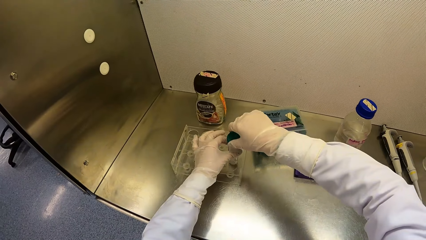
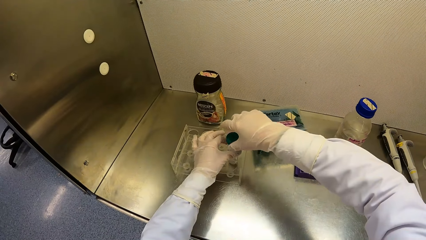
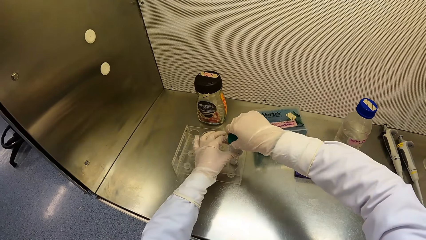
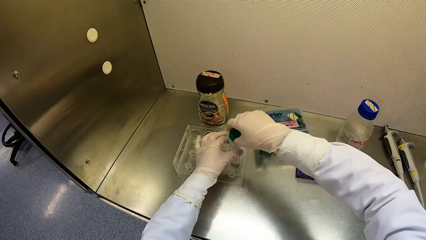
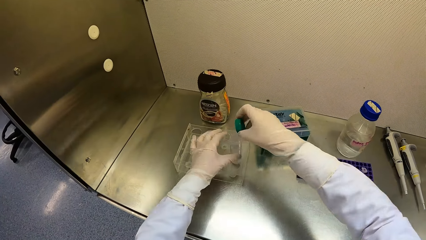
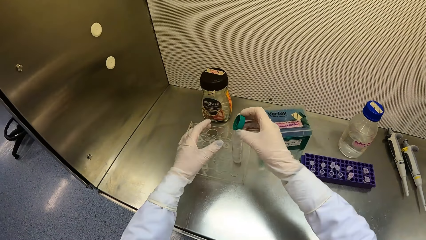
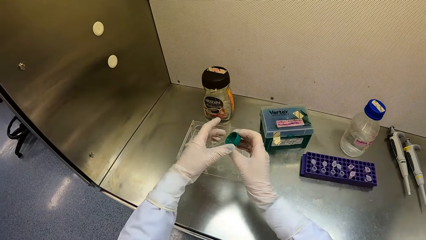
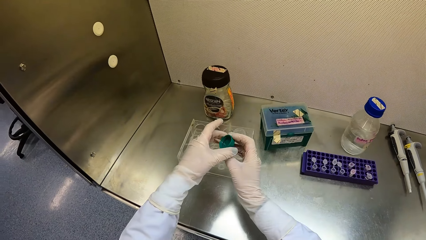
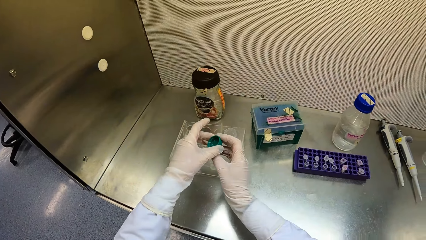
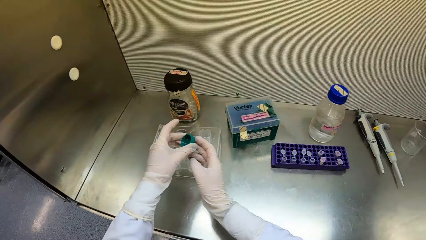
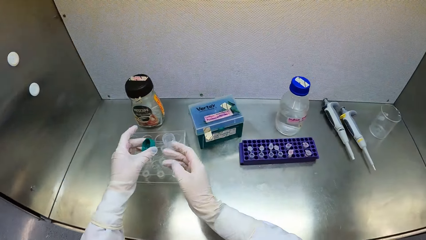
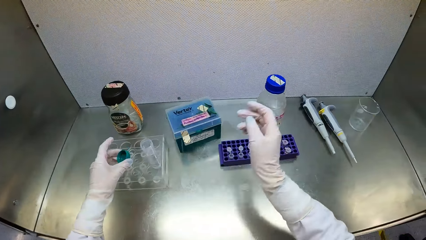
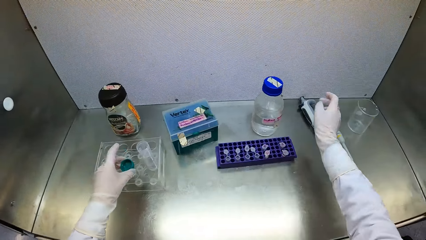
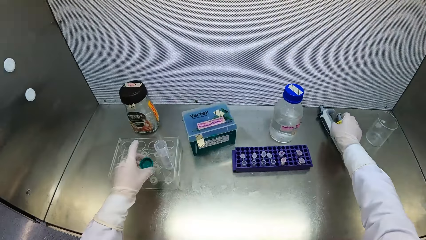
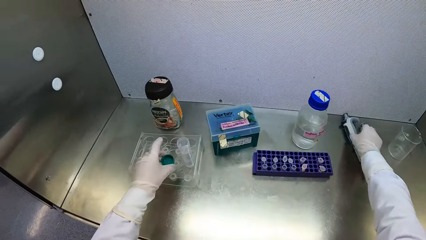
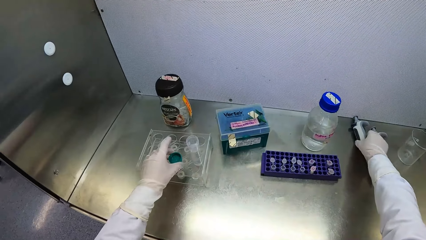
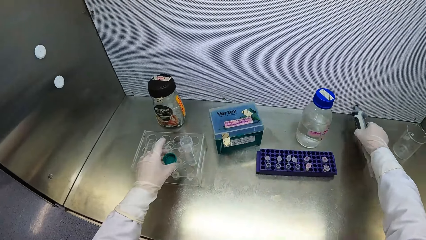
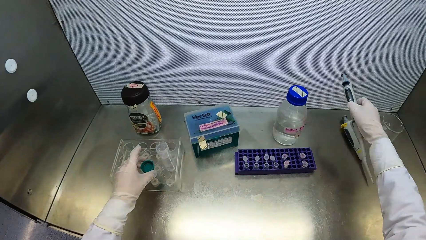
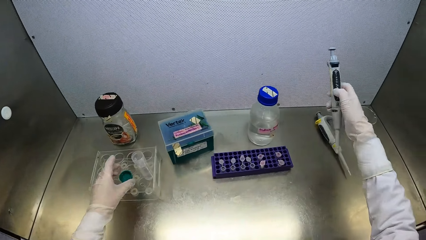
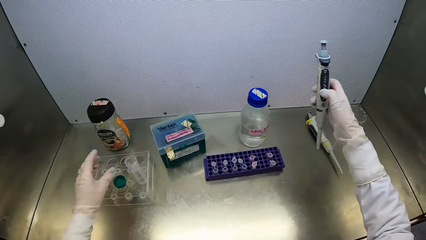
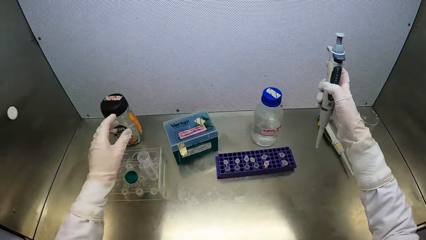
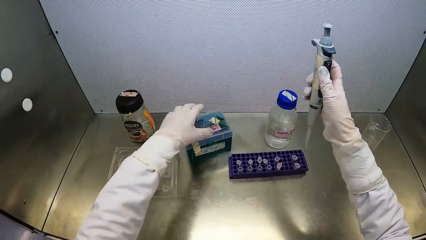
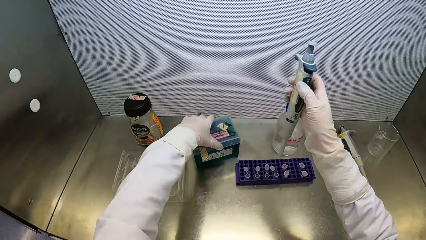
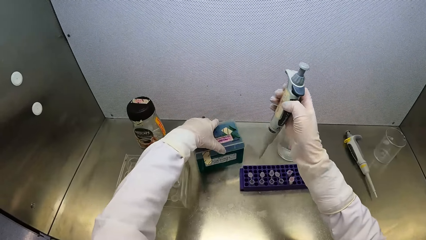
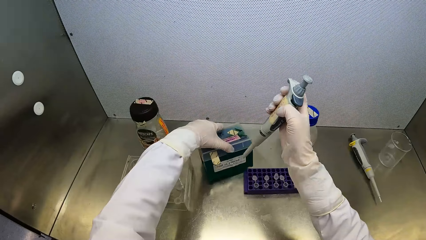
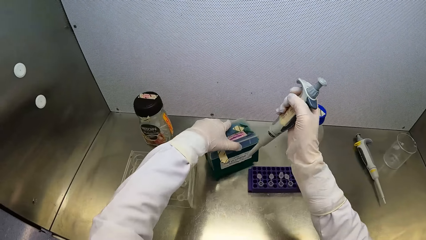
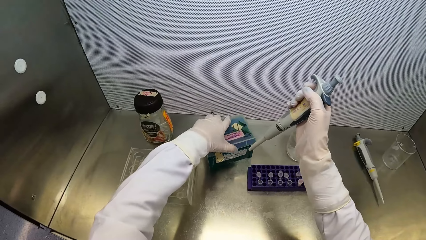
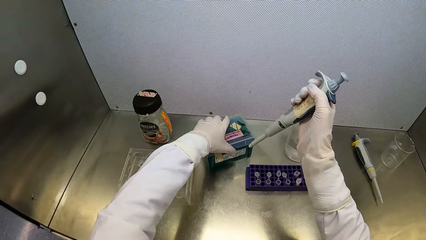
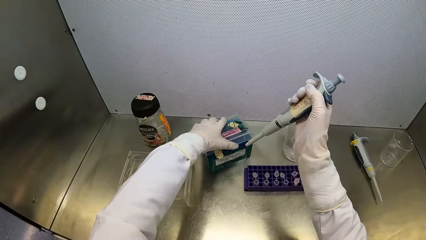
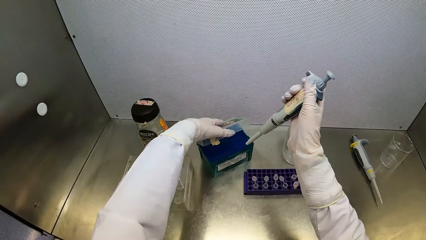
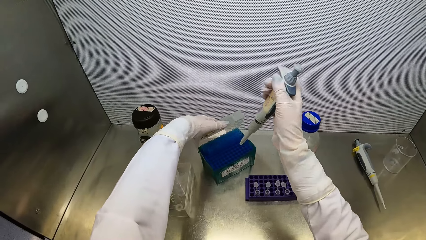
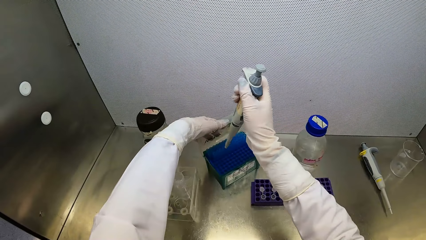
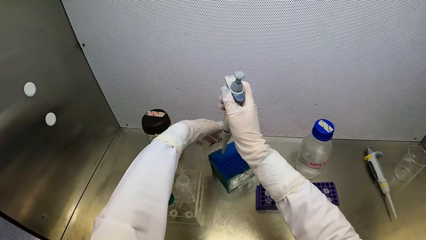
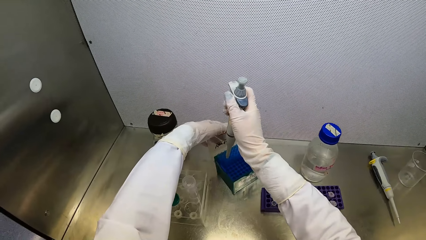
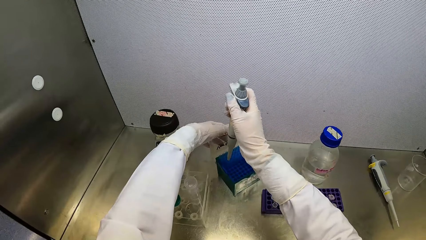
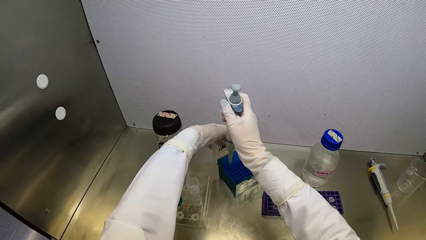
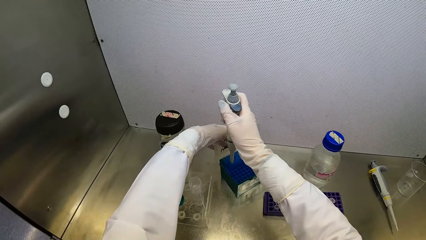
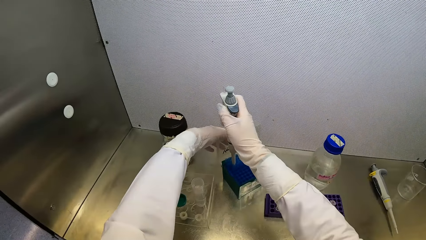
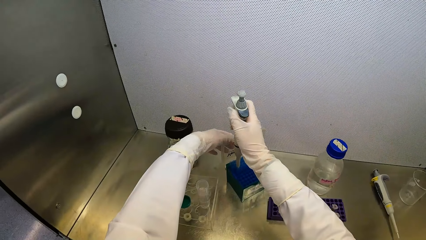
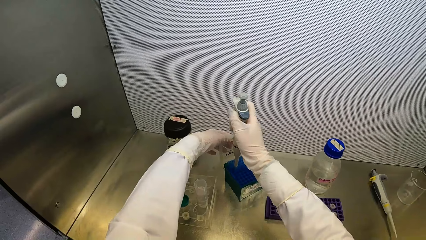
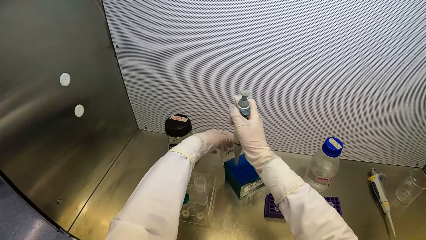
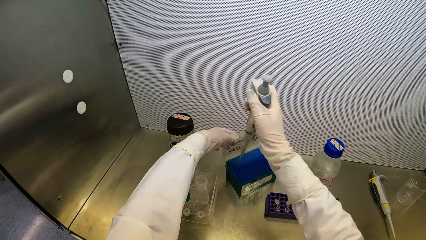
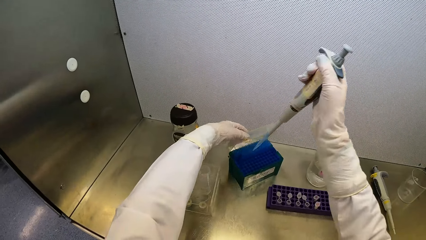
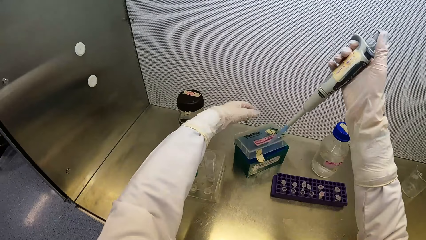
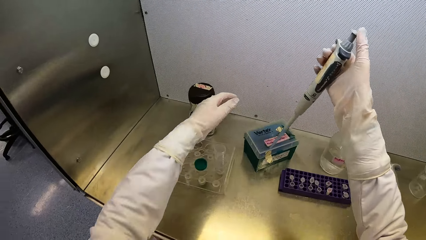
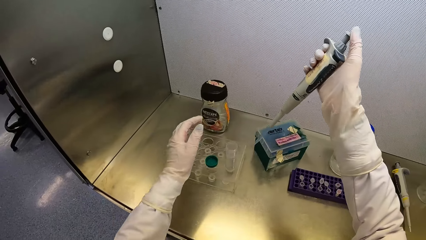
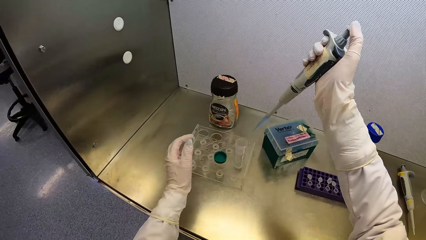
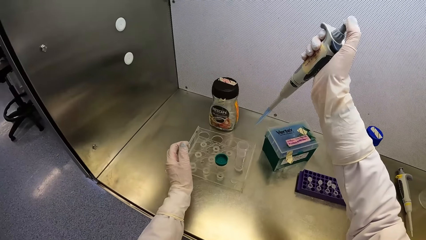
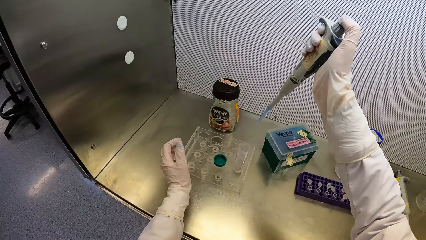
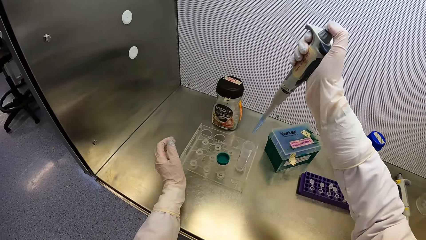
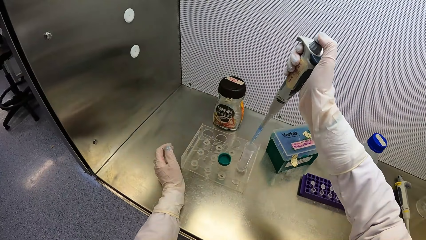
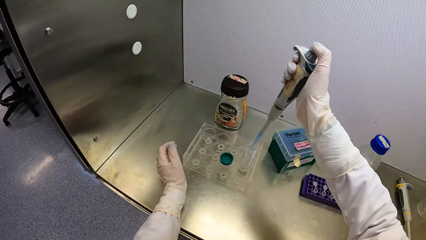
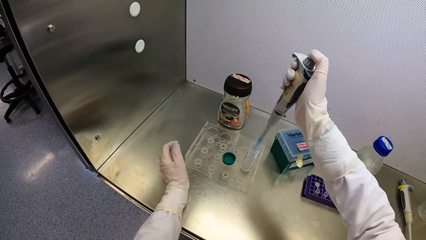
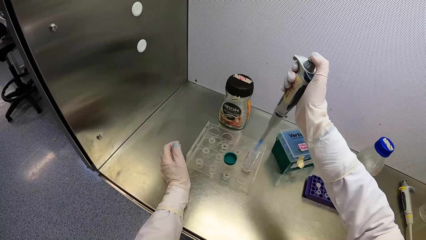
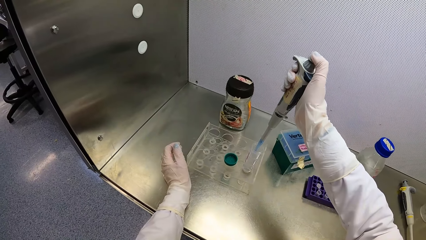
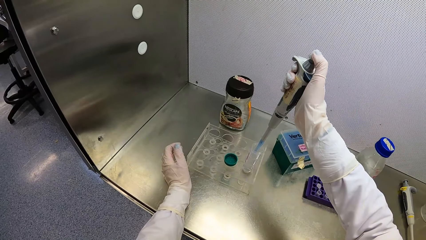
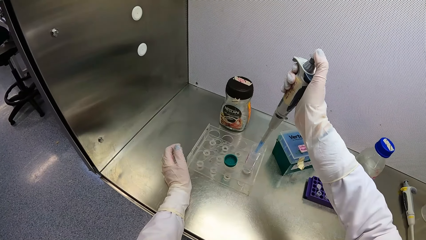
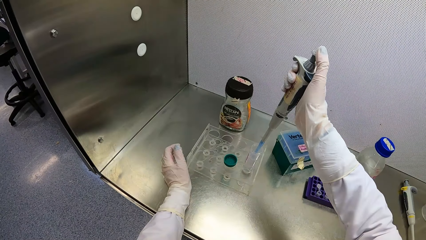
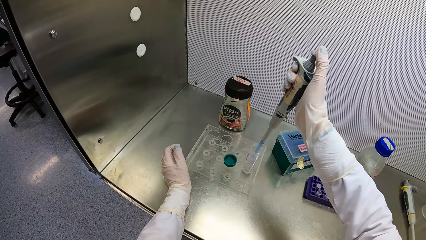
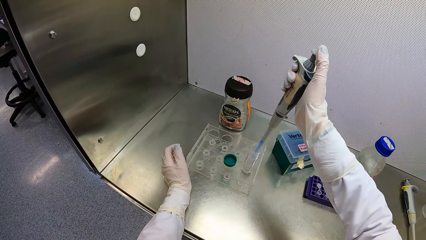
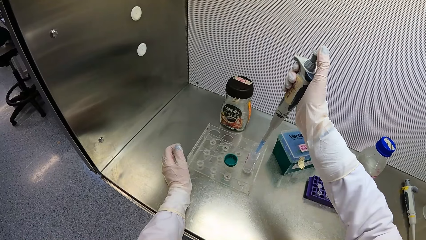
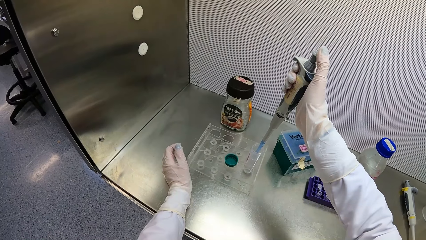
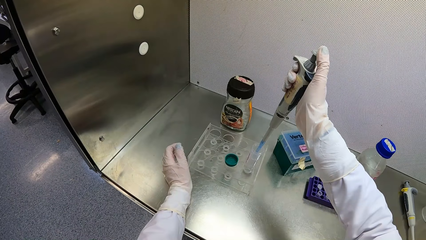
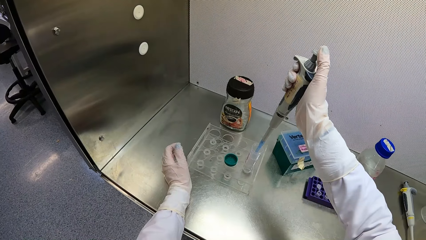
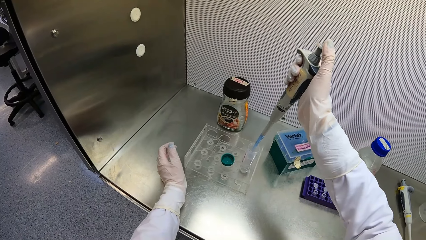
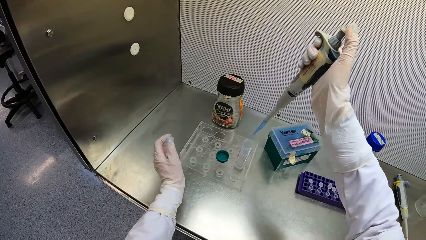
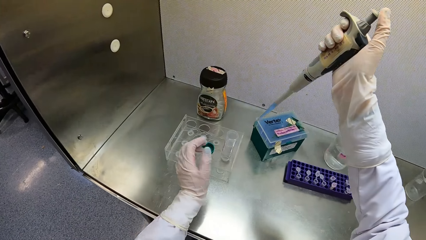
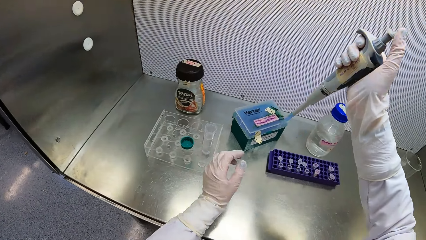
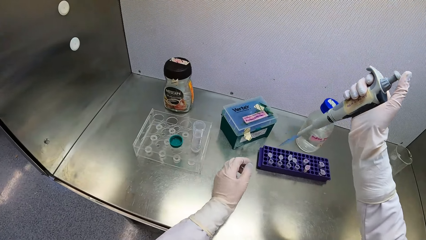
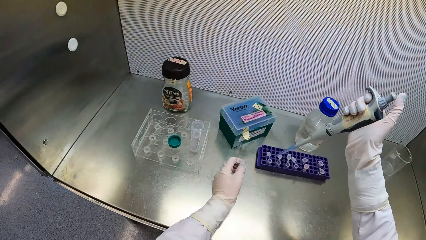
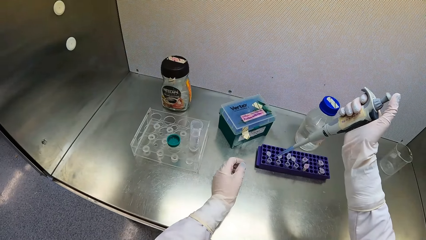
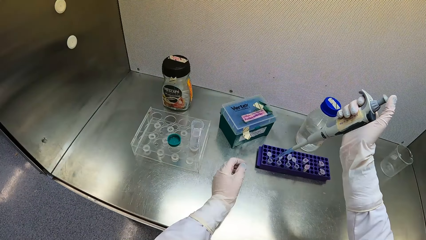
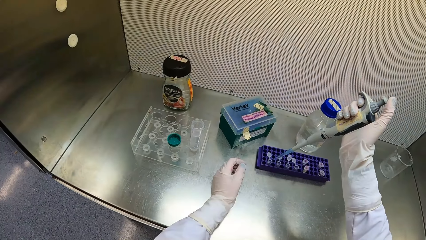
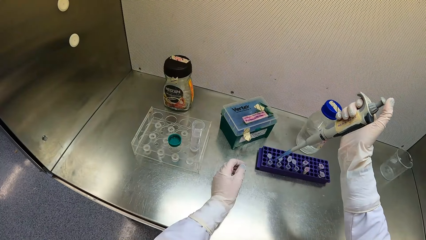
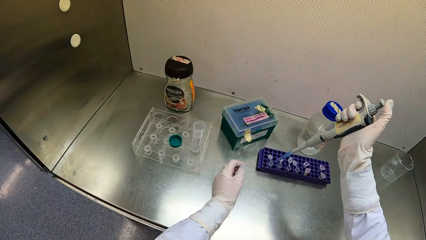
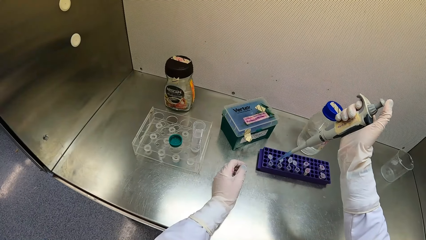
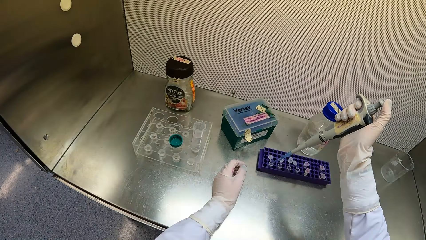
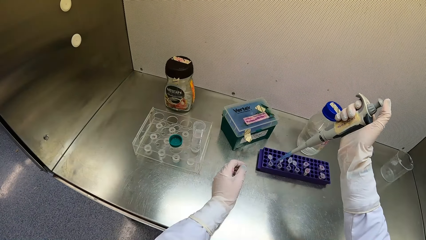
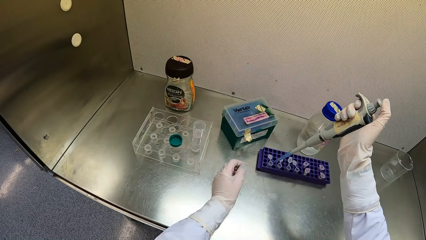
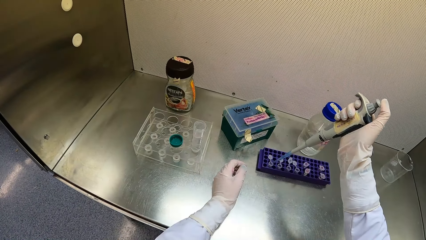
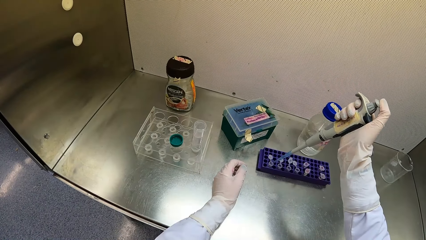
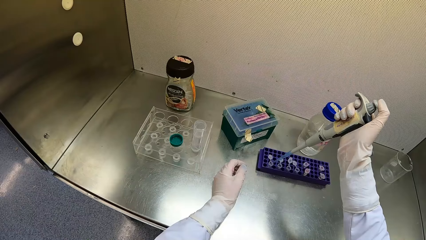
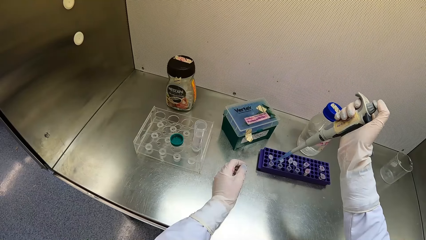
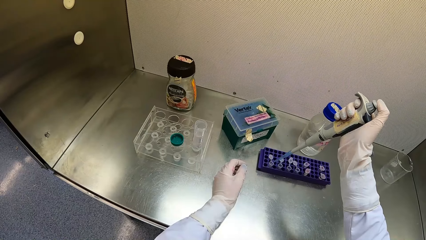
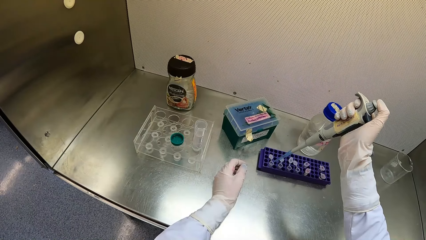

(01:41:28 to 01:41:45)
The camera wearer opens the jumbo test tube with his right hand. He holds the cover of the jumbo test tube with his left hand. He exchanges the test tube lid to the left hand. He places the cover of the jumbo test tube on the test tube rack with his left hand. He picks a micropipette from the metal surface with his right hand. He opens the drug pack with his left hand. He draws some drug syrup from the drug pack with the micropipette in his right hand. He draws some drug syrup from the jumbo test tube with the micropipette in his right hand. He pumps the drug syrup into the microtube with the micropipette in his right hand.
